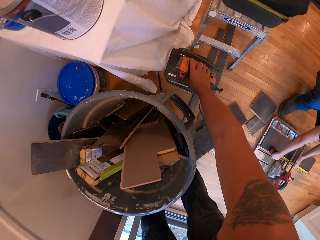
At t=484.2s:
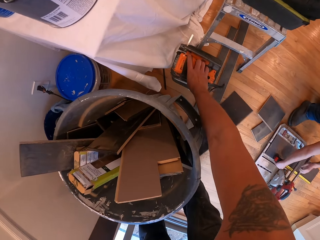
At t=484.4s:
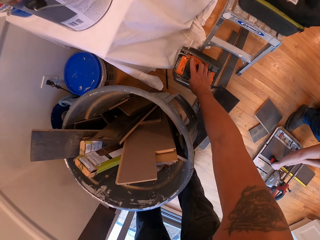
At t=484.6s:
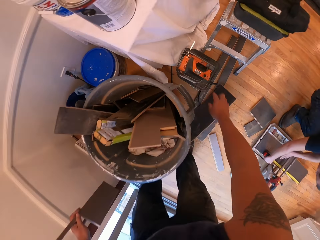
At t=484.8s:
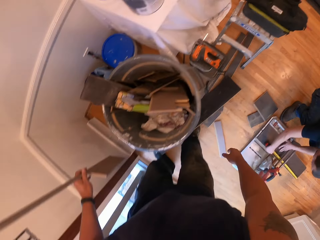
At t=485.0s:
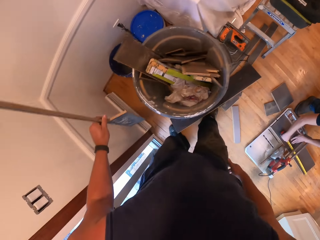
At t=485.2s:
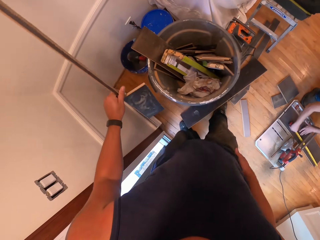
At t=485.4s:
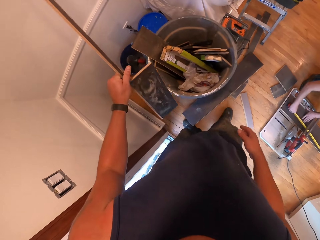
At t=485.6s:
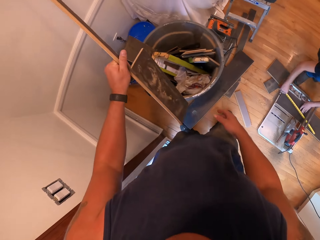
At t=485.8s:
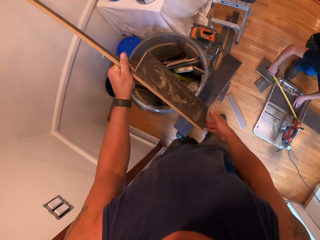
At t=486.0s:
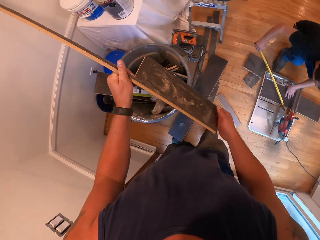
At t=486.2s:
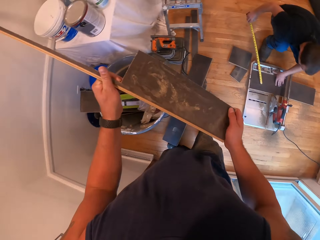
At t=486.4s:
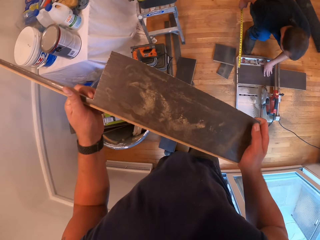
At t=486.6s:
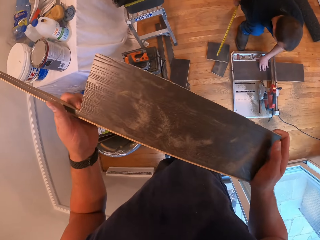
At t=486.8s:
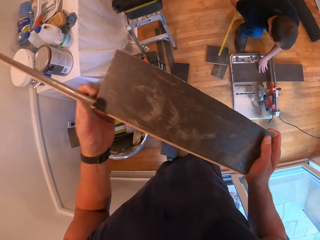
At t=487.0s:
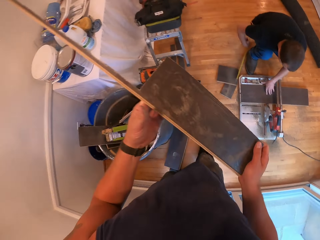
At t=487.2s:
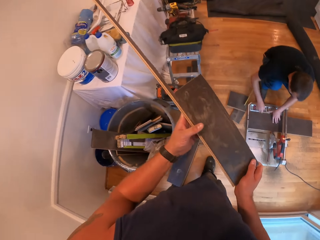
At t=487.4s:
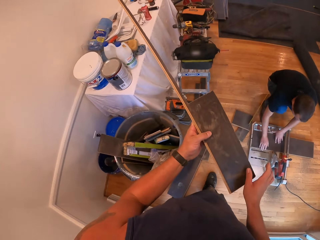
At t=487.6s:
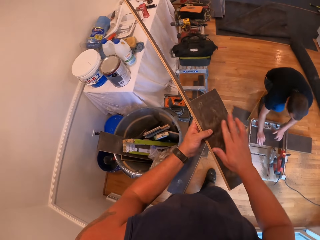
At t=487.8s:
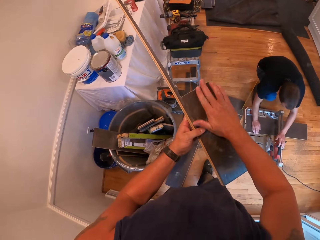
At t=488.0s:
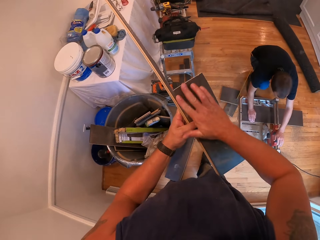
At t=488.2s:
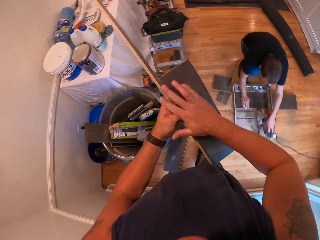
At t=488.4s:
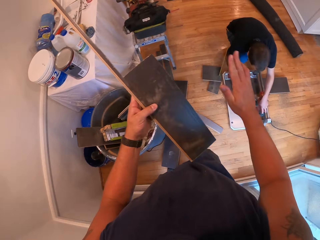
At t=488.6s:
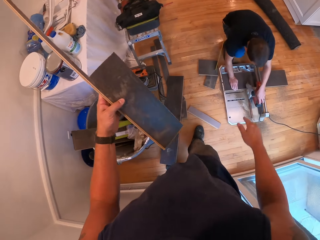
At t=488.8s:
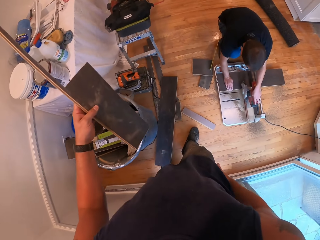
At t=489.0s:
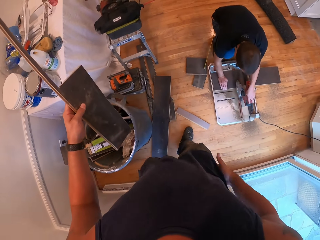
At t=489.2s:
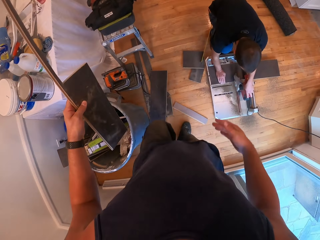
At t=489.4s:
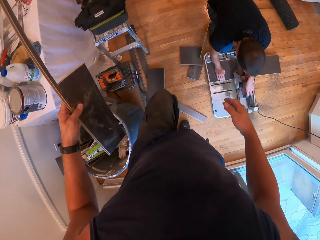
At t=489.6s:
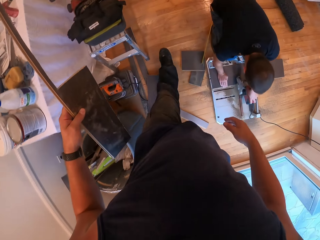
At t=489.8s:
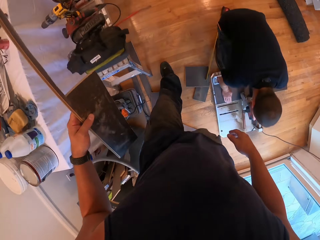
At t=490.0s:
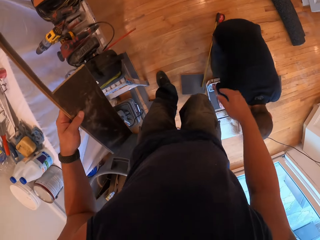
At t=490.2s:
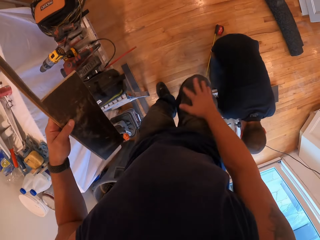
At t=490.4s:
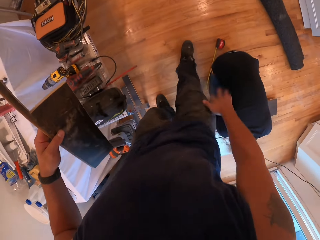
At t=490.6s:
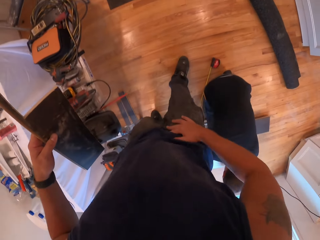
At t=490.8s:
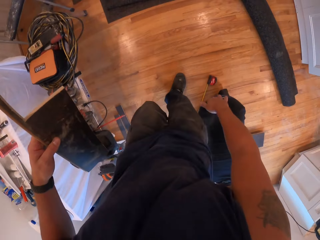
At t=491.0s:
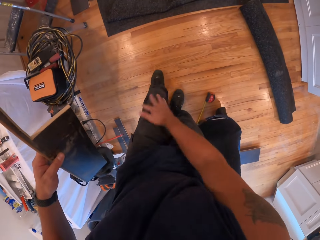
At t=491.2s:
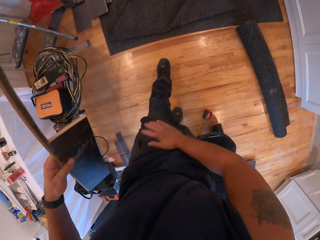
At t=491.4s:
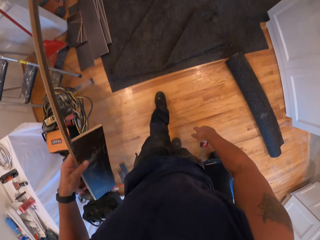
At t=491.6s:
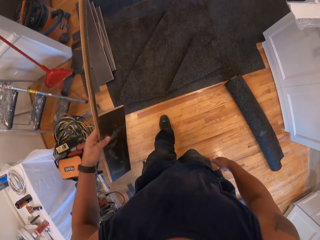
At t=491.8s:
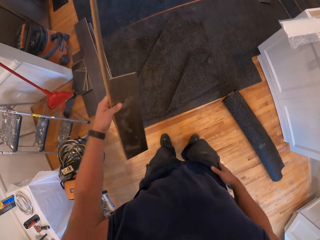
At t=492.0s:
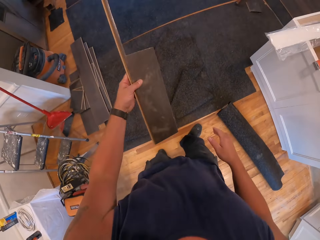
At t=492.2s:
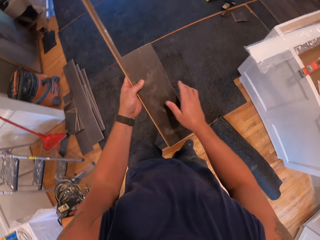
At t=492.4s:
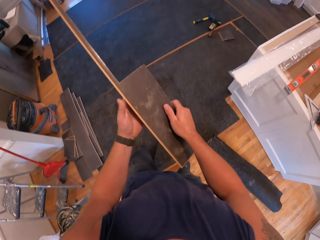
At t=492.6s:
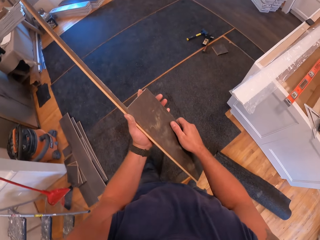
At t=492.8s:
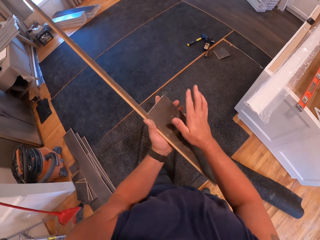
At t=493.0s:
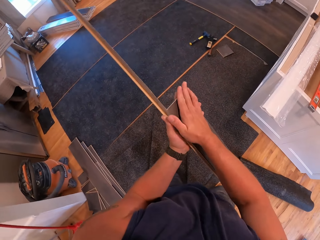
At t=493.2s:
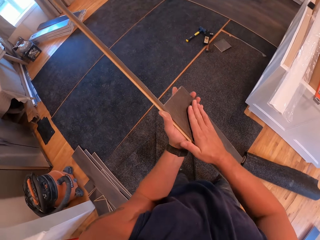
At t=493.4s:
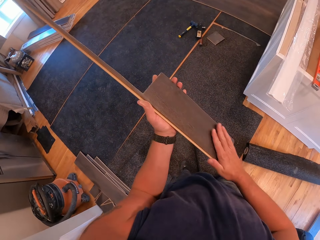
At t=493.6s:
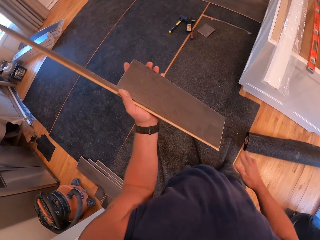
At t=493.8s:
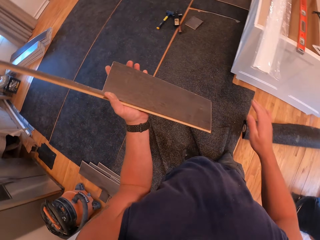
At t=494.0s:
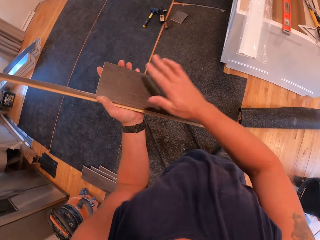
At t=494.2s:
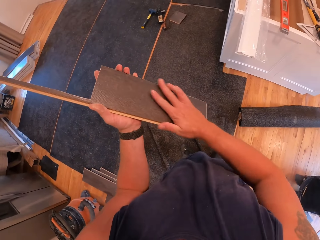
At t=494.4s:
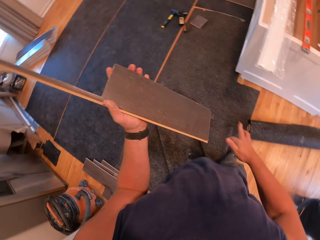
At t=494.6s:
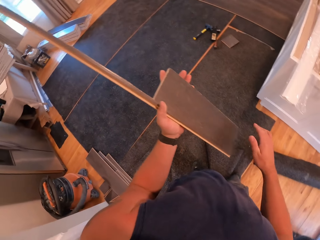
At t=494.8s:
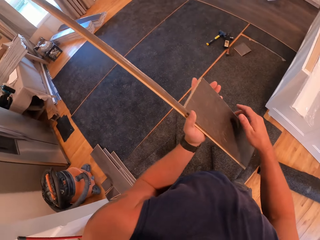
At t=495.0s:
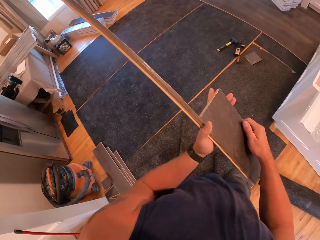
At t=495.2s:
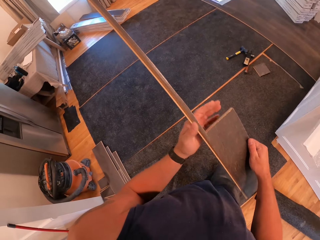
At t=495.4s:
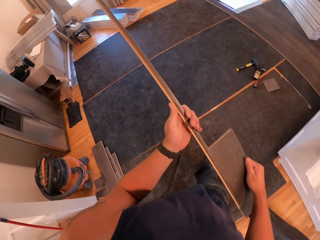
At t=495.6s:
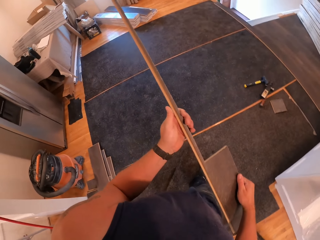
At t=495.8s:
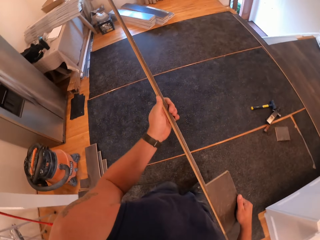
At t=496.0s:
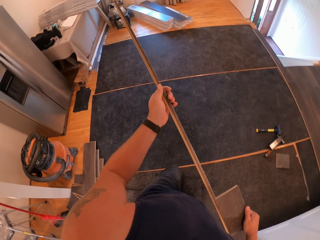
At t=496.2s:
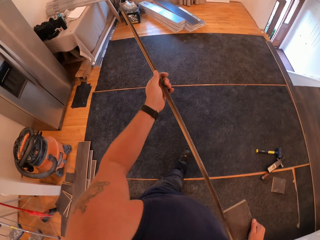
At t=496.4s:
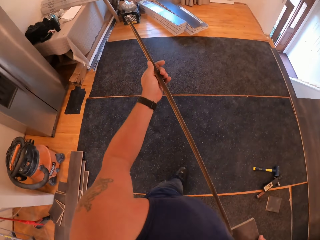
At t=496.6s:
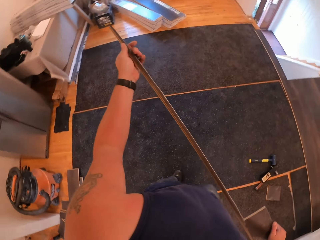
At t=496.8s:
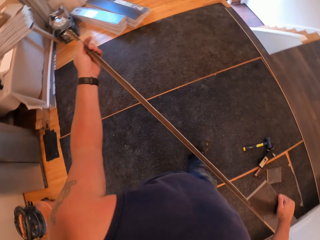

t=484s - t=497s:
The camera wearer drops the jigsaw with his right hand. He takes the wood plank and holds the piece of wood with both hands. A man puts down the measuring tape. The camera wearer wipes the surface of the piece of wood with his right hand. He cleans his right hand on his trousers. He walks in the room. He holds the piece of wood with both hands and wipes the surface of the piece of wood with his right hand.

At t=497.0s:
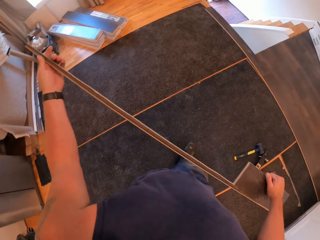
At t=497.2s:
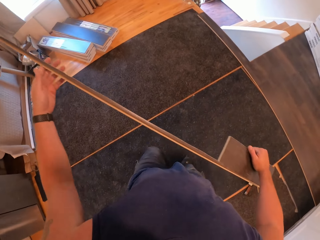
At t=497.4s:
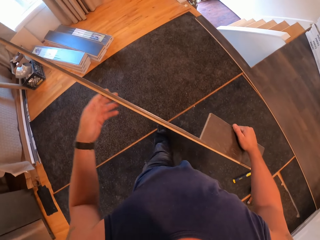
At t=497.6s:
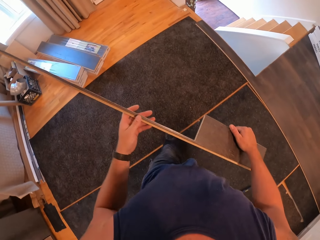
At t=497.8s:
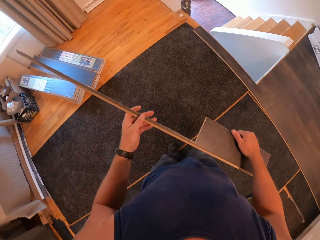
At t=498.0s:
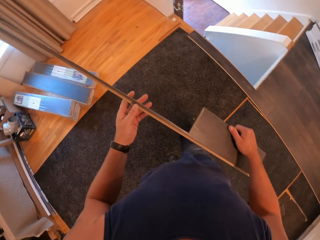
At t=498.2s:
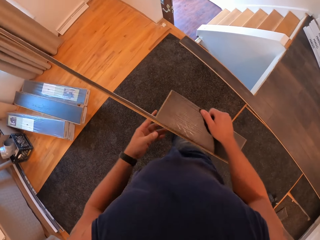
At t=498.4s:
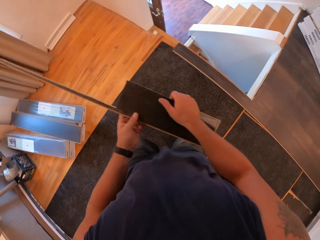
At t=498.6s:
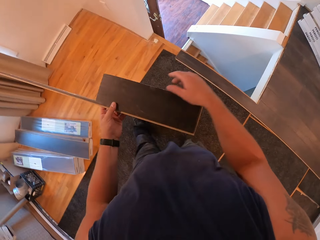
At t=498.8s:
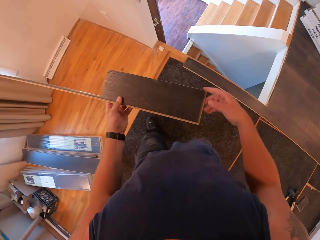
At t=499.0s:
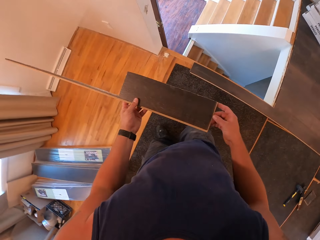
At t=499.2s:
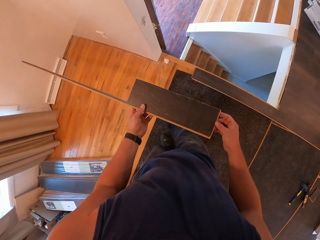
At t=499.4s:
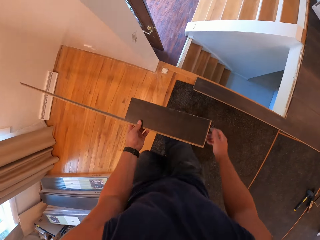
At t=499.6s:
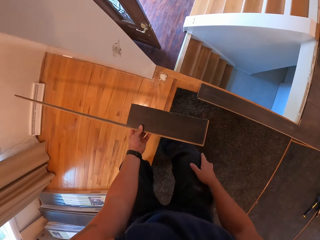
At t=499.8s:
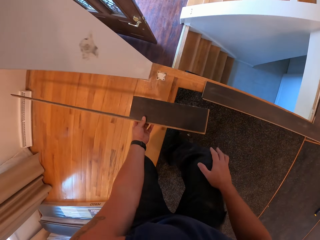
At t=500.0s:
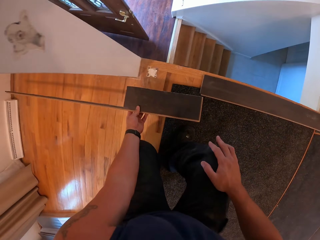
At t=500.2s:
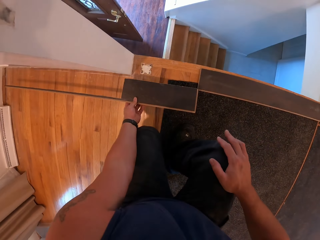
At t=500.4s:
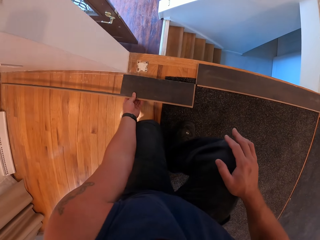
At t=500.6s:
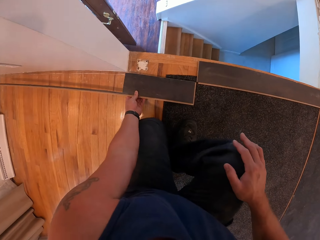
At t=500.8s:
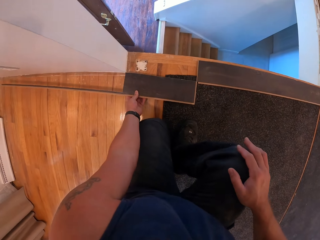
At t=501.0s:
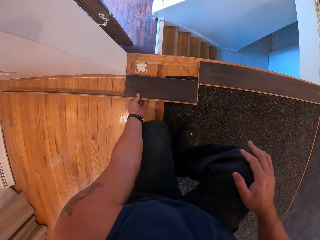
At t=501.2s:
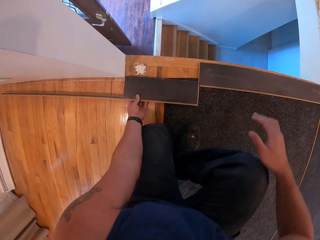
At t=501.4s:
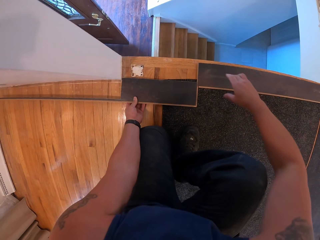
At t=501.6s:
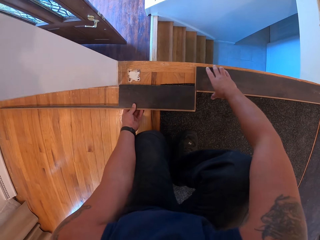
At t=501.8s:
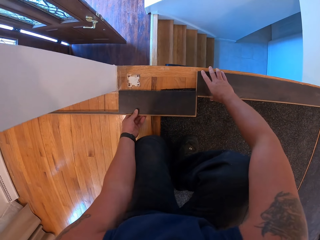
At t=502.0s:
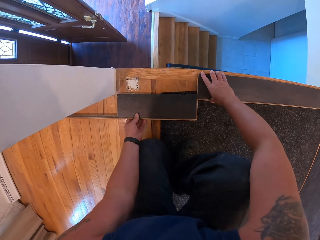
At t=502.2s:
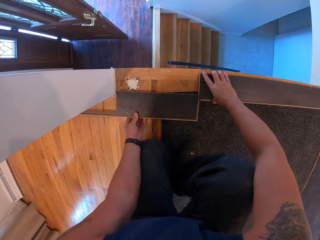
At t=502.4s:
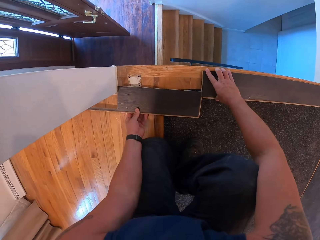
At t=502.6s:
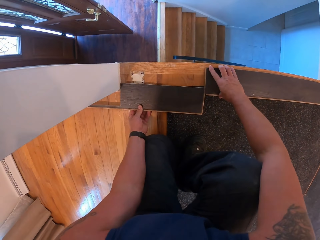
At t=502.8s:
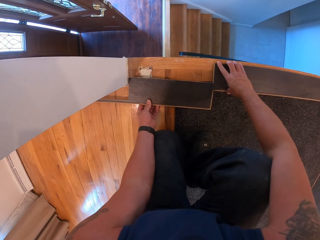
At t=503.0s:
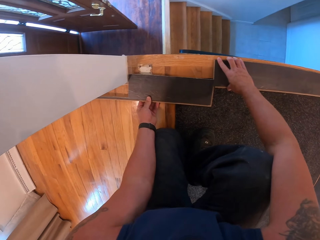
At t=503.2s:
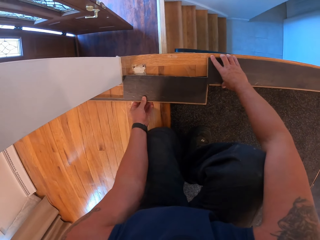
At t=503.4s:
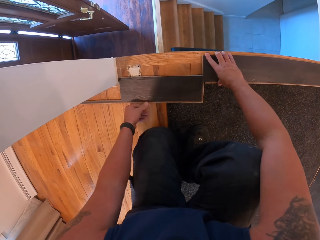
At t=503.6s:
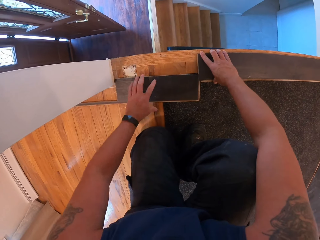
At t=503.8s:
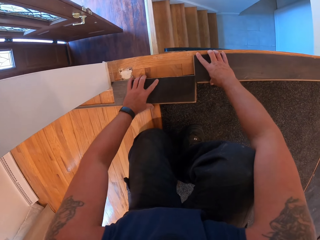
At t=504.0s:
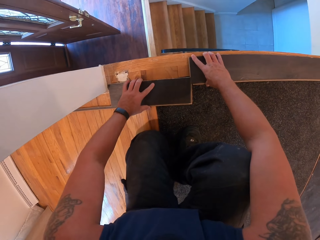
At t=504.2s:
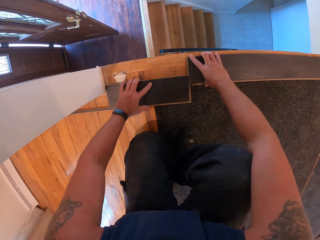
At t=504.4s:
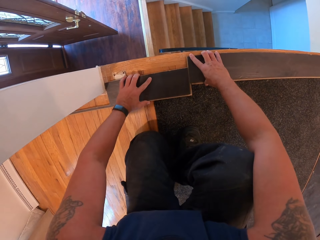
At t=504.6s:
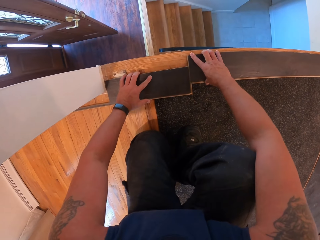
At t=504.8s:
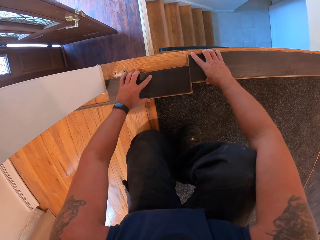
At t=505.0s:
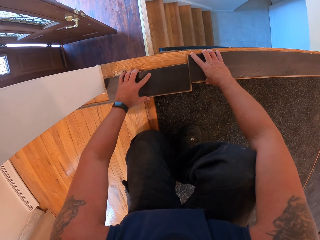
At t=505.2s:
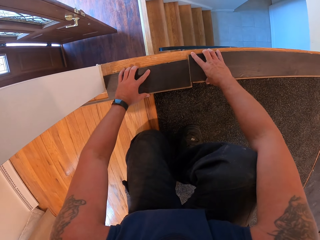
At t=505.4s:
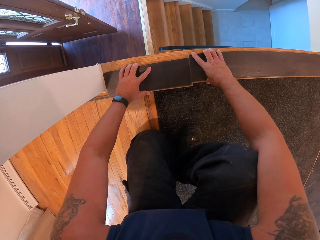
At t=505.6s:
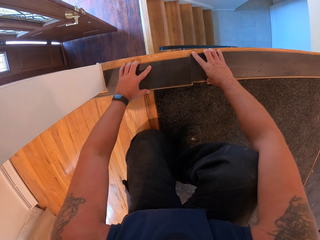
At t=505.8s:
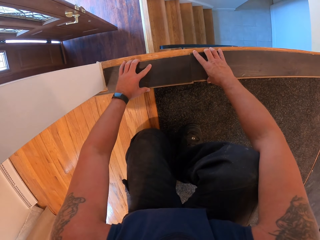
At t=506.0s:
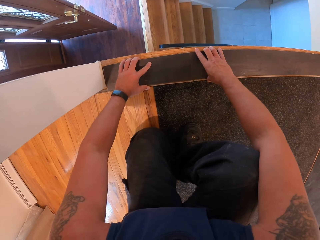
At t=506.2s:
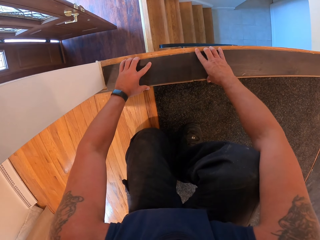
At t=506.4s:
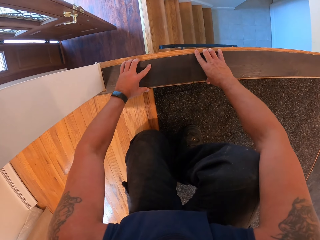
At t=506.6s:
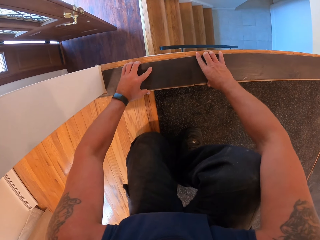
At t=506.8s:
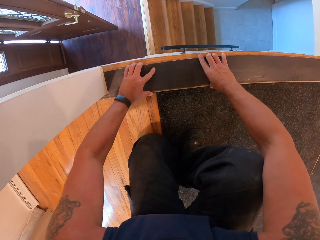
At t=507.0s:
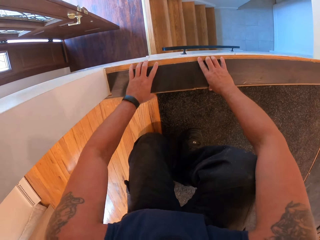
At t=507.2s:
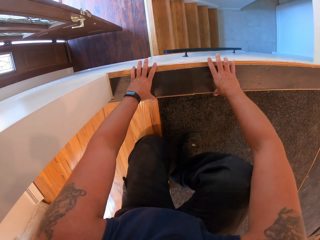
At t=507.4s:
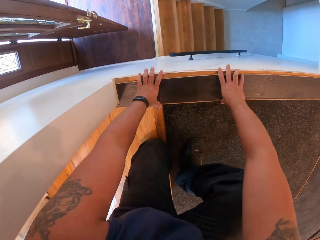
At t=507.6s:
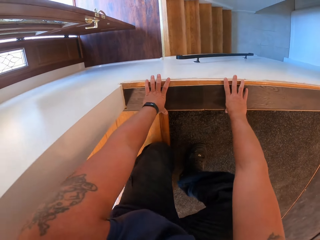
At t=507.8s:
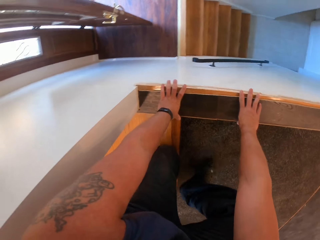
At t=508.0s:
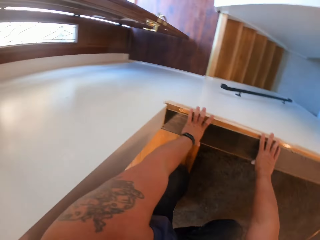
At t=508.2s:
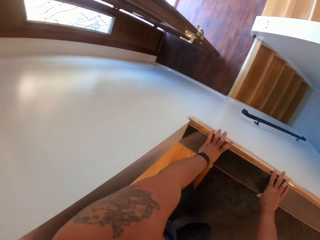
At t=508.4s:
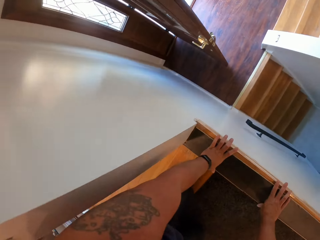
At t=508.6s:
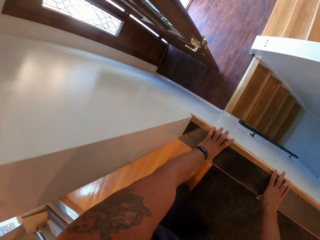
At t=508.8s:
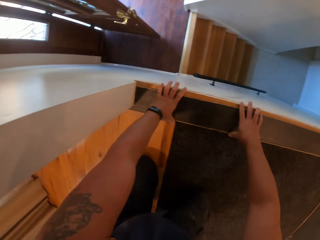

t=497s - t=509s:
The camera wearer walks in the room. They measure the wood plank on the floor. They set the piece of wood on the floor with both hands. They fix the wood plank on the floor.
